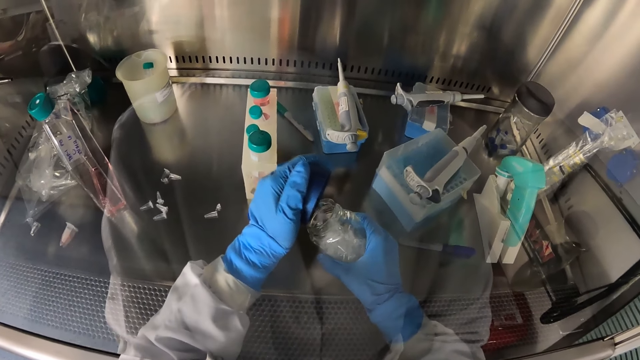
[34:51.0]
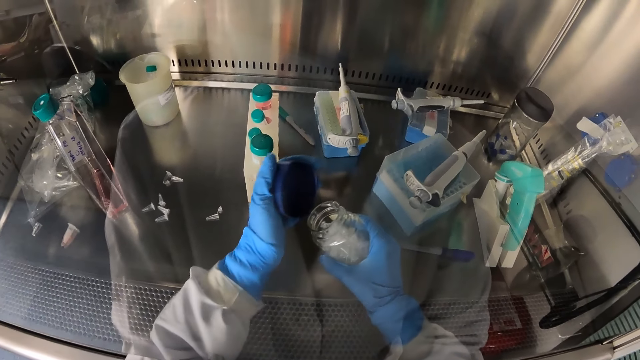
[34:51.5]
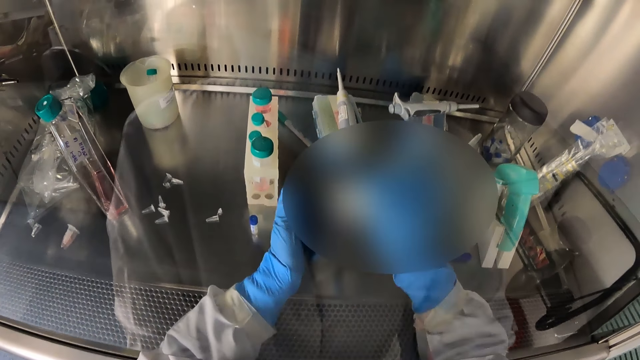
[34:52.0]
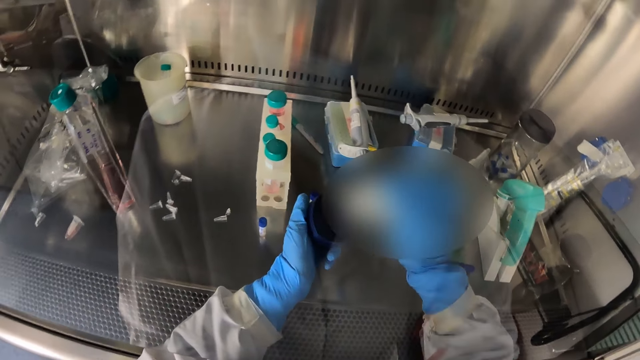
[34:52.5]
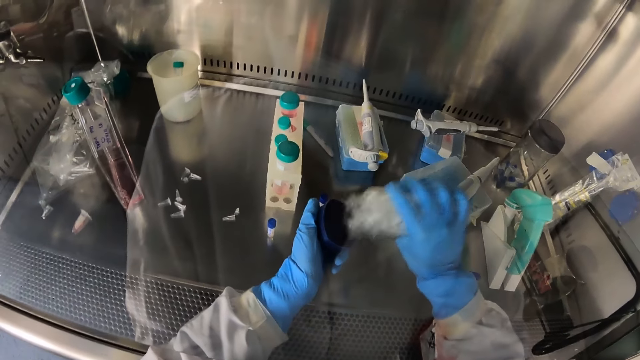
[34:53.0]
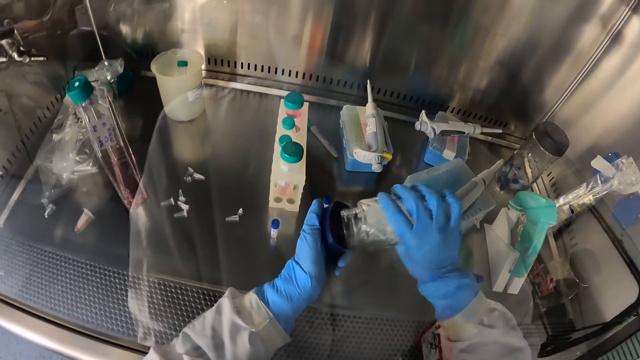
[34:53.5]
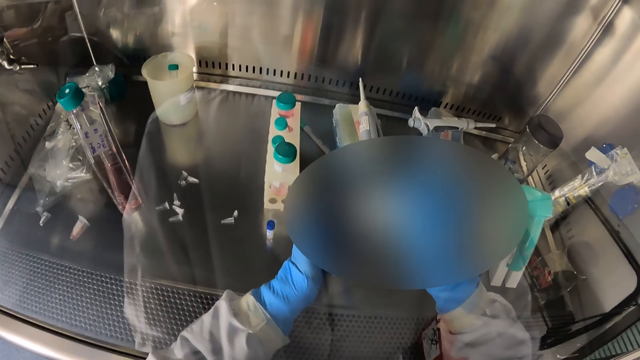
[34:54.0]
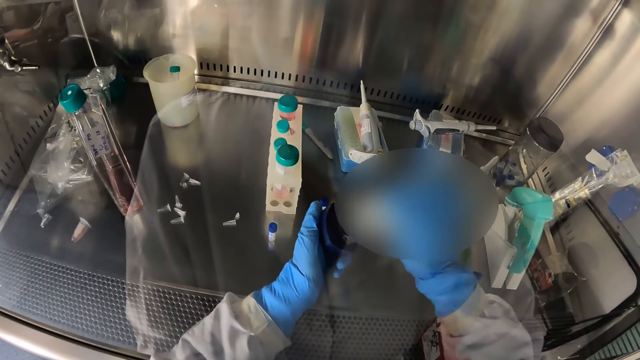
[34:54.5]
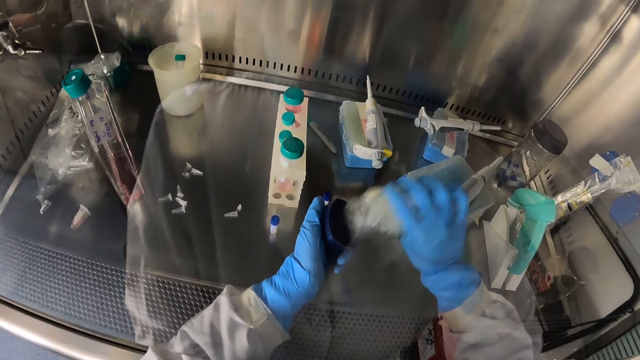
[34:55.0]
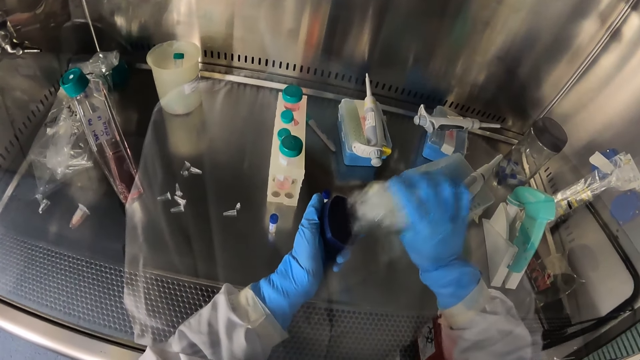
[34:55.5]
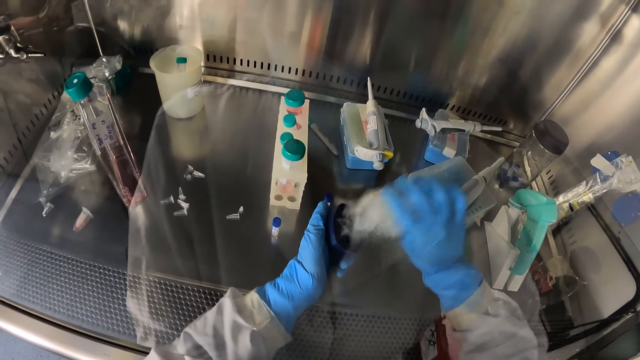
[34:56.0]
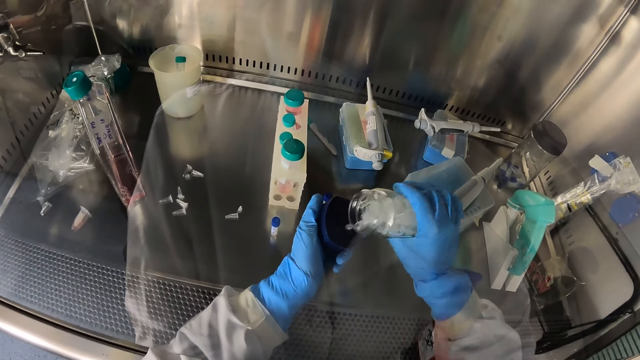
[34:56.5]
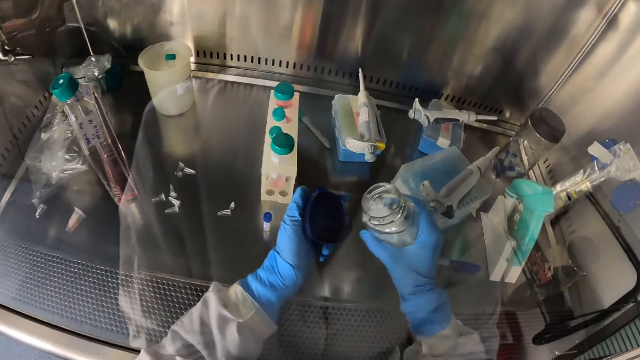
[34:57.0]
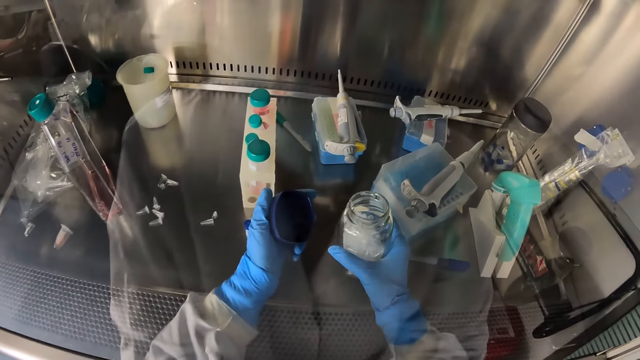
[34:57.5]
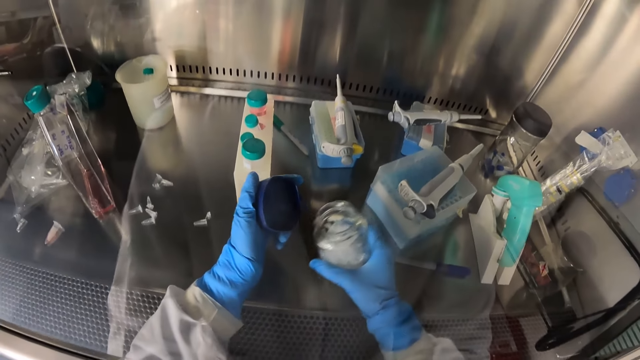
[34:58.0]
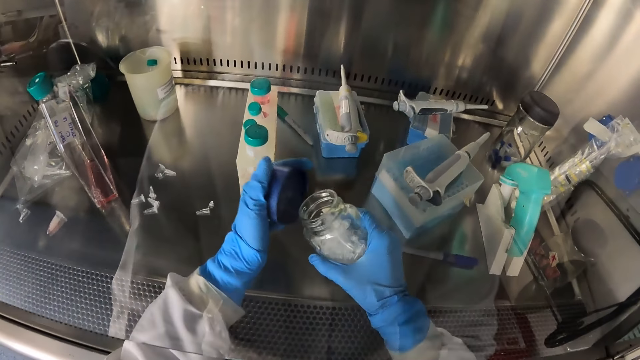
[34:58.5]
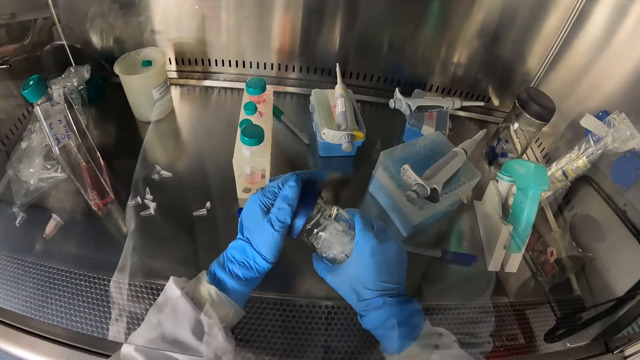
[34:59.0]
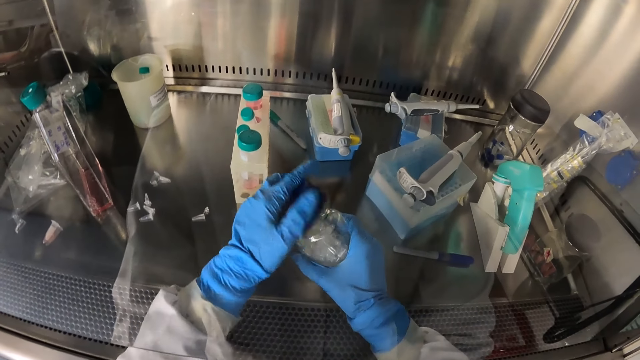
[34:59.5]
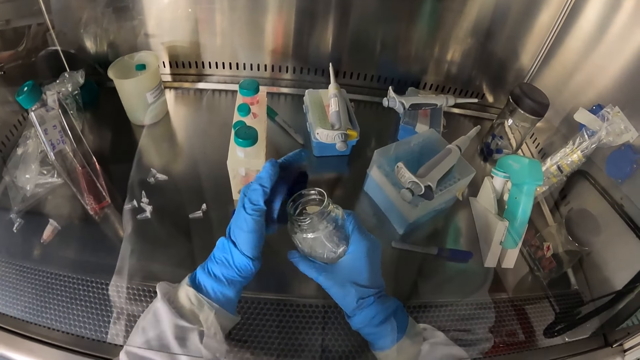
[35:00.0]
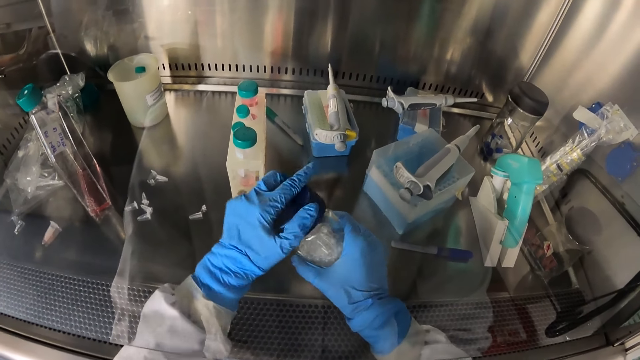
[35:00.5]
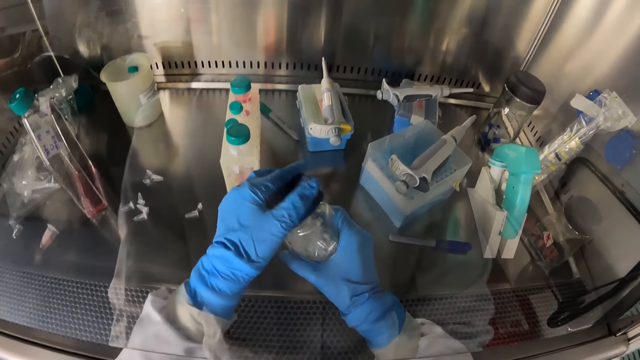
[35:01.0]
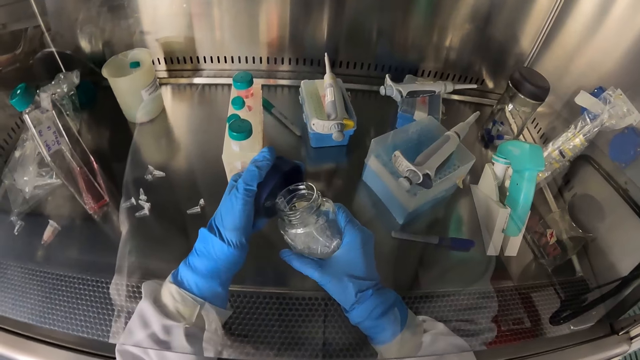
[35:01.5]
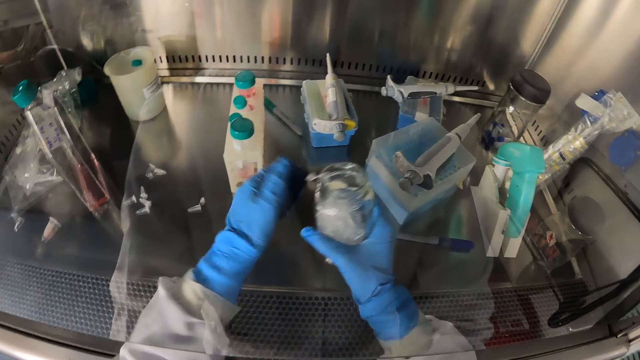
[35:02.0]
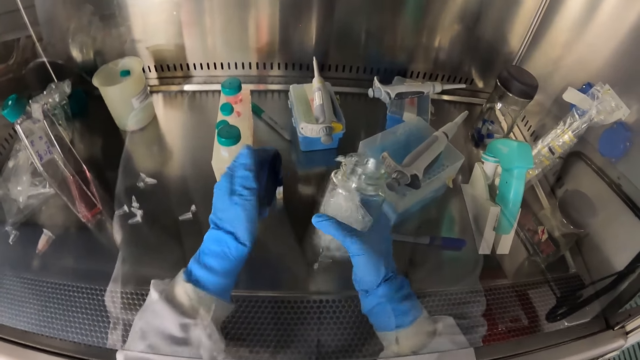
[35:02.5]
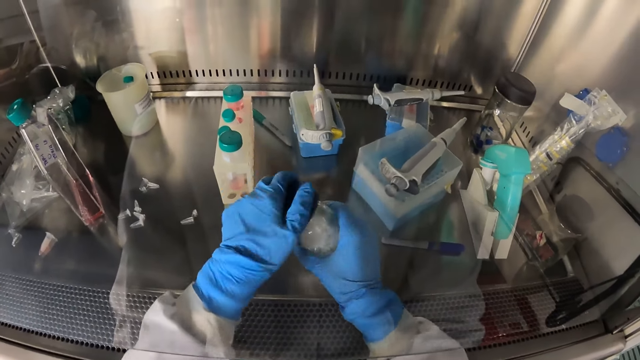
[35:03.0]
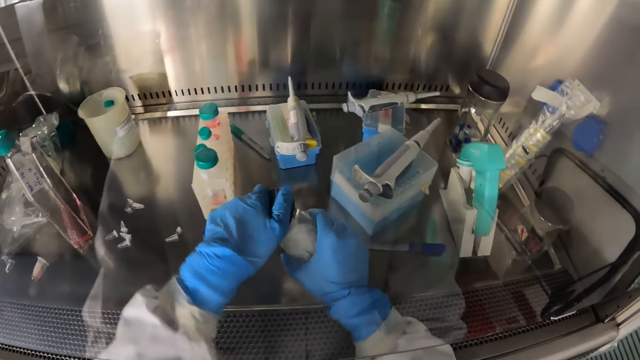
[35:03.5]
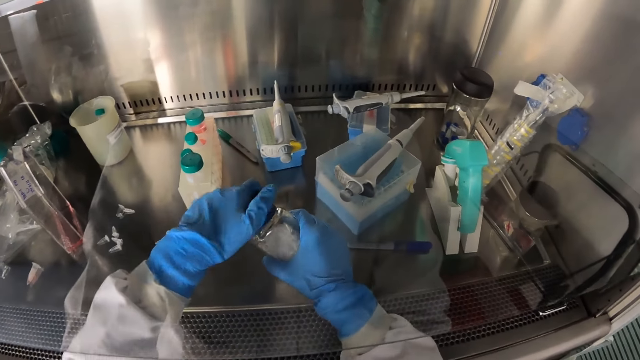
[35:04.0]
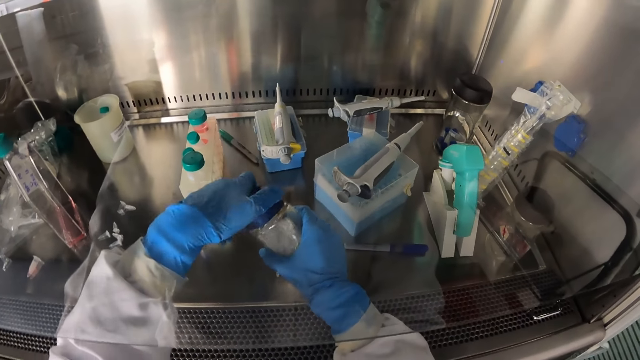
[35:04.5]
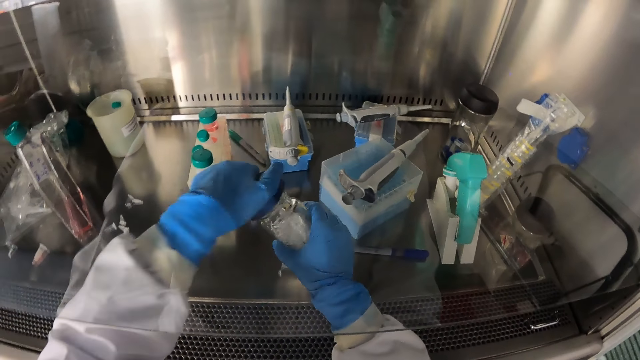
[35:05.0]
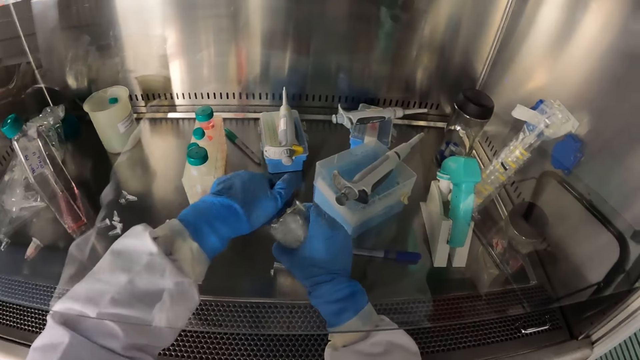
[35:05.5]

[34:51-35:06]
The camera wearer turns the laboratory glassware in her right hand in its cover in her left hand. She places the cover in her left hand on the laboratory glassware in her right hand. She drops a test tube from the cover in her left hand on the laboratory shelf. She covers the laboratory glassware in her right hand with its cover in her left hand.

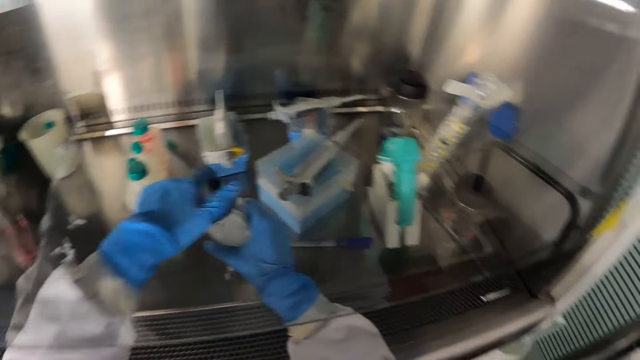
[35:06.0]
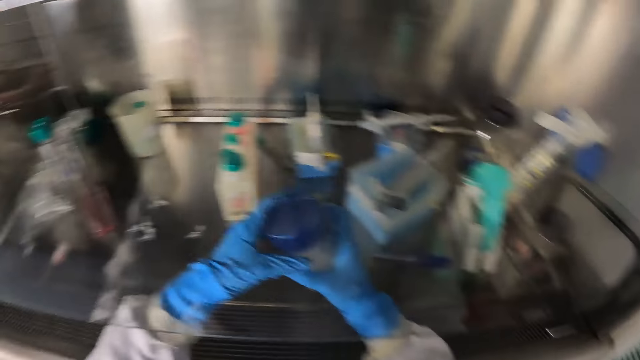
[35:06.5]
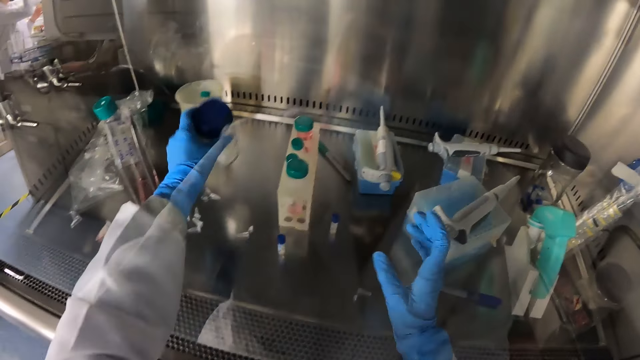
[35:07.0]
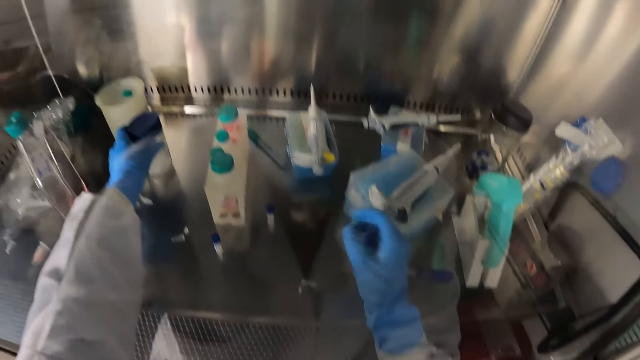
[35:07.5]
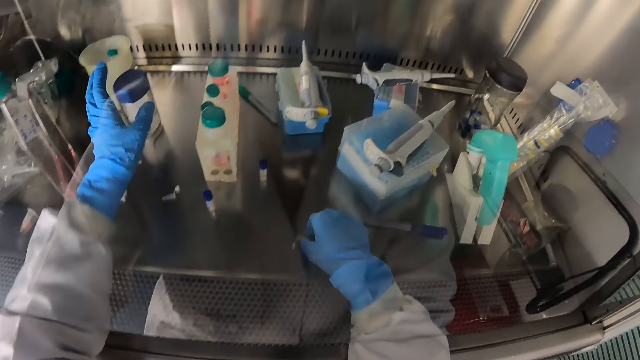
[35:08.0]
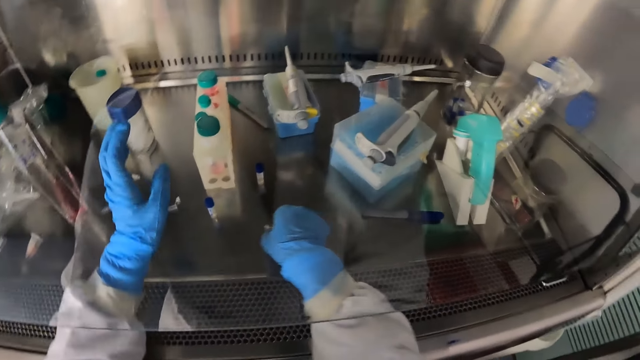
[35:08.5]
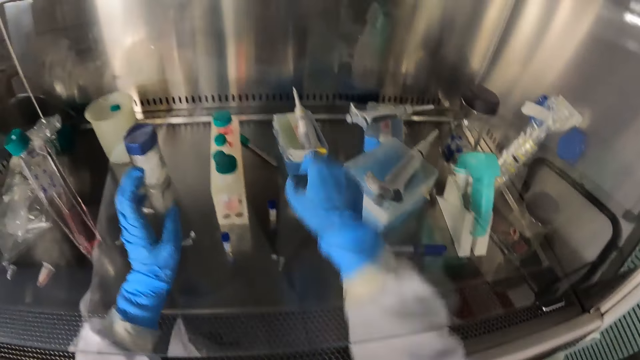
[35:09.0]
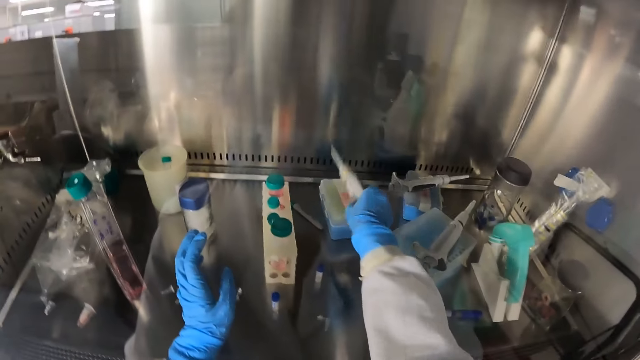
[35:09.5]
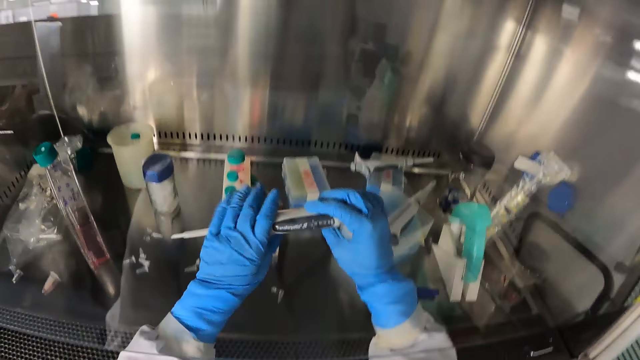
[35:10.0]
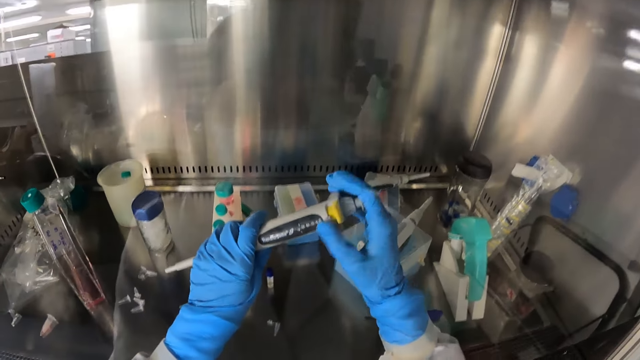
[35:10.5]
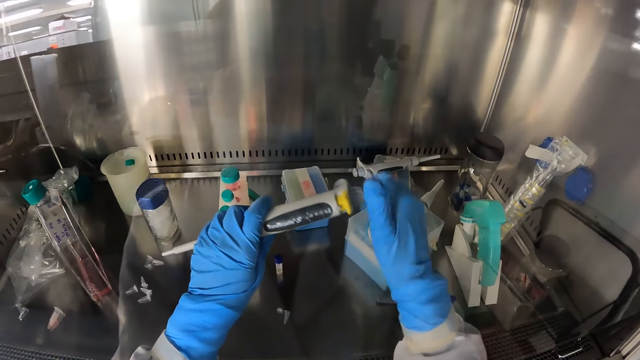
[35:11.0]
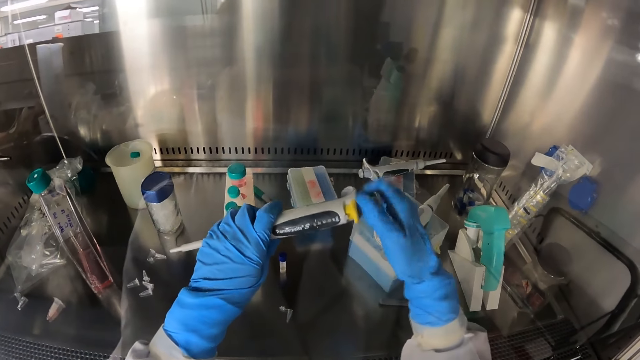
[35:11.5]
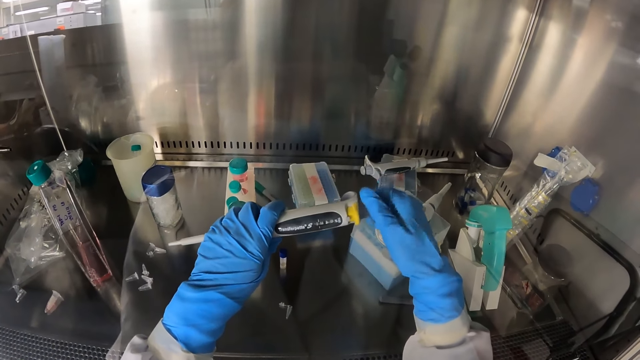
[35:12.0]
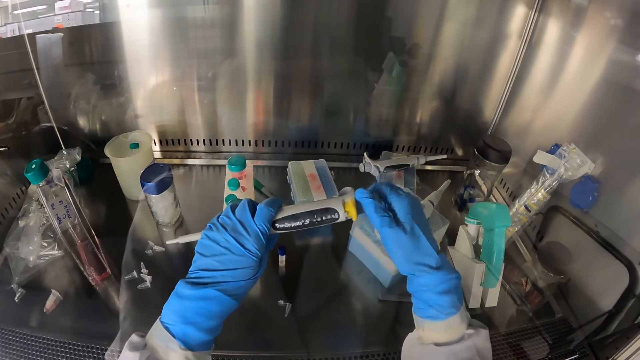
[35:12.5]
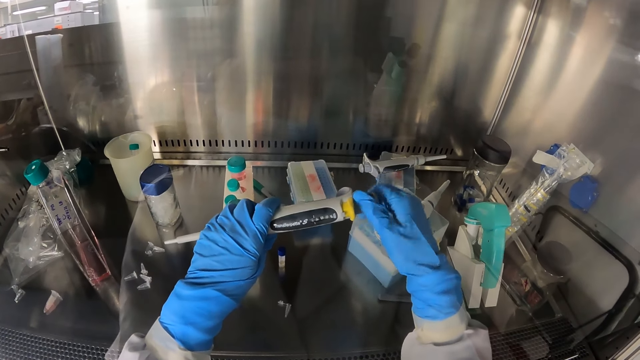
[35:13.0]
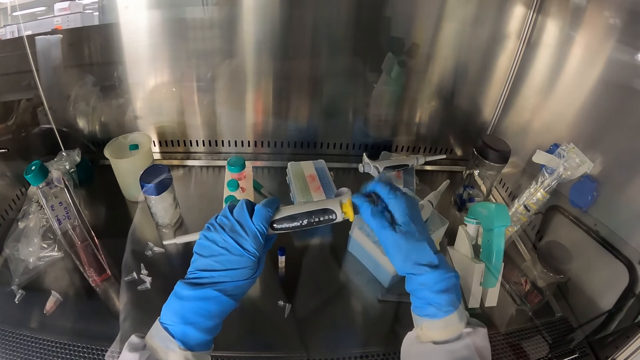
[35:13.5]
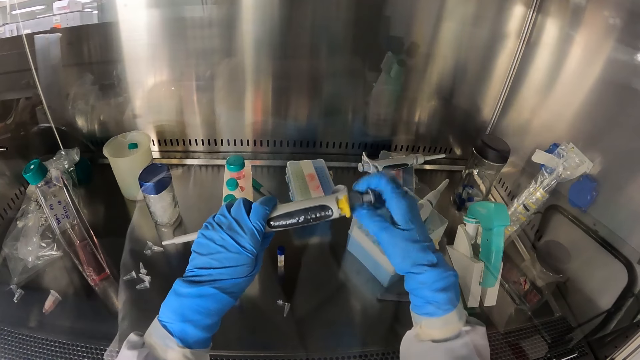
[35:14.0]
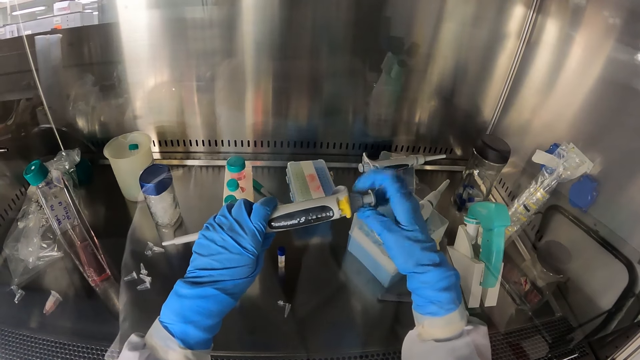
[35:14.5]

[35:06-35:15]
The camera wearer places the laboratory glassware in her left hand in the laboratory shelf. She picks up the test tube from the laboratory shelf with her right hand. She moves the tube on the counter. She picks up a micropipette or baster from a test tube crate in the laboratory shelf with her right hand. She passes the micropipette from her right hand to her left hand. She loosens the micropipette in her left hand with her right hand. She adjusts the baster.
